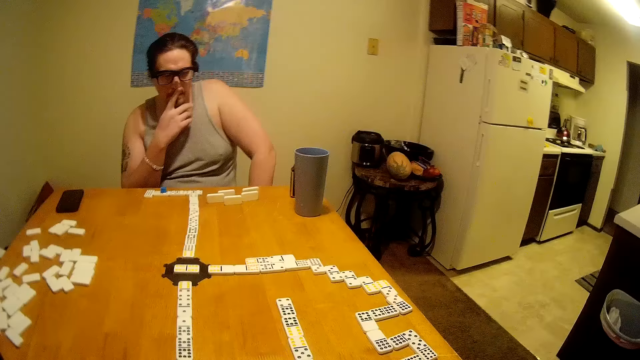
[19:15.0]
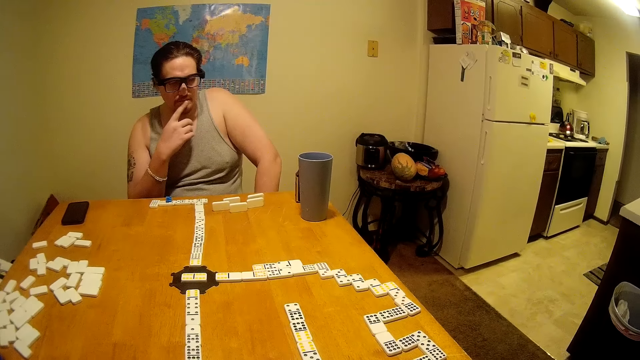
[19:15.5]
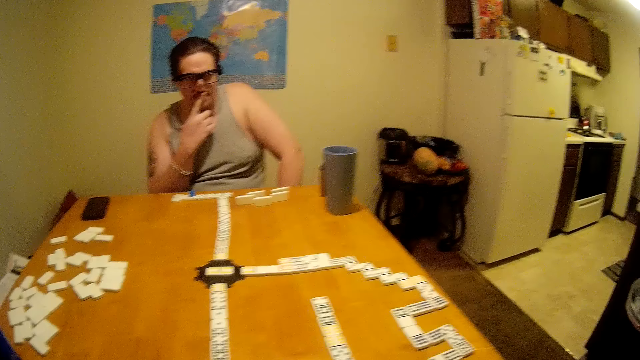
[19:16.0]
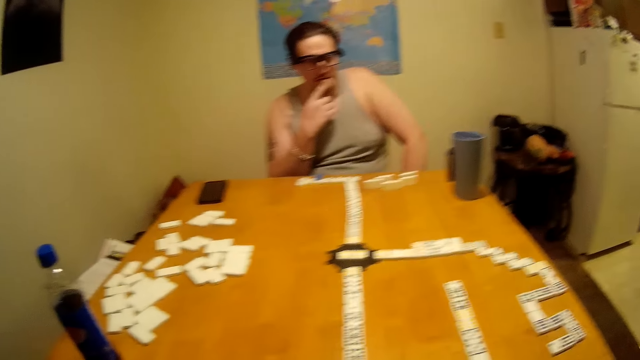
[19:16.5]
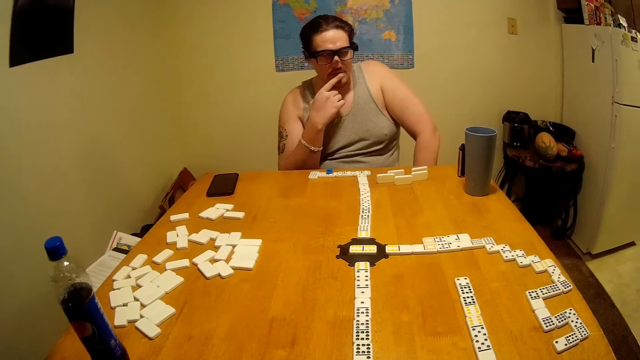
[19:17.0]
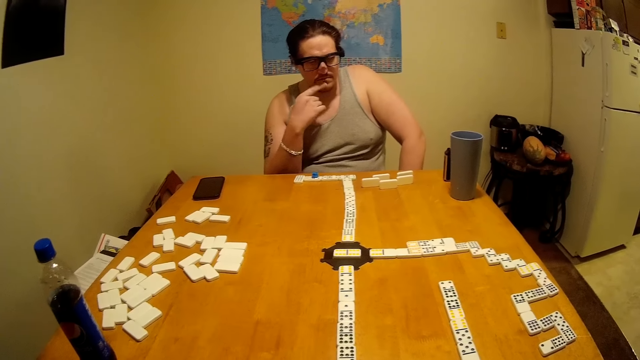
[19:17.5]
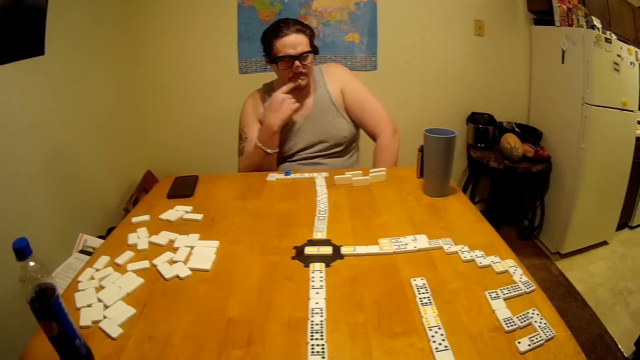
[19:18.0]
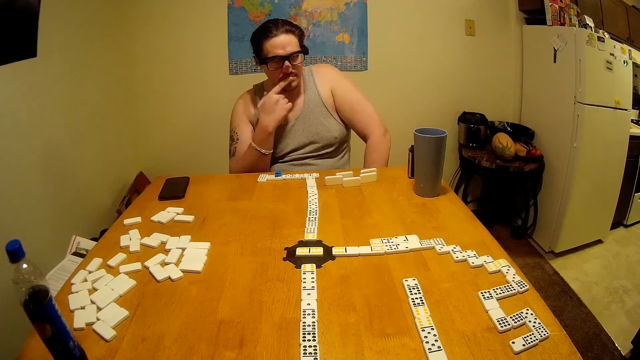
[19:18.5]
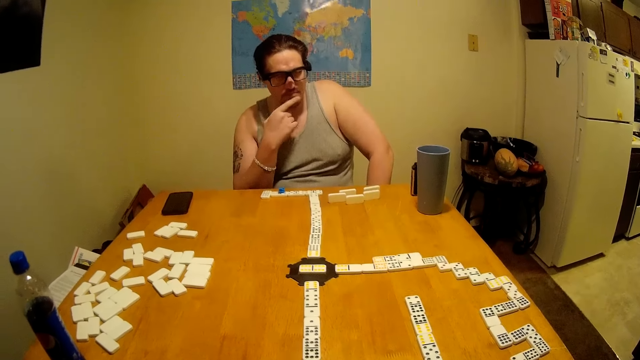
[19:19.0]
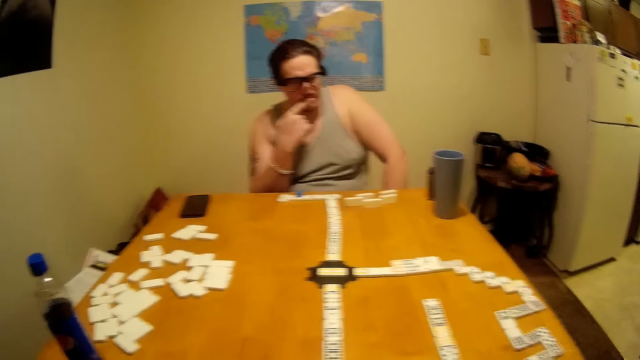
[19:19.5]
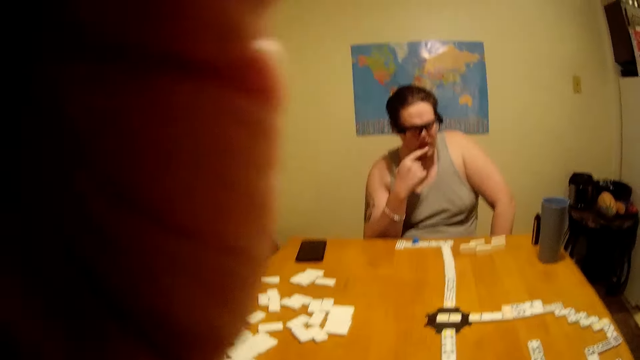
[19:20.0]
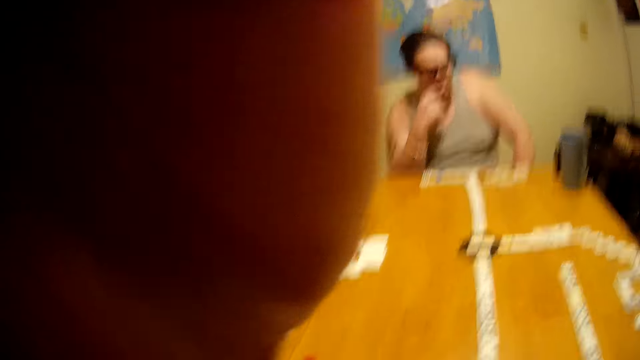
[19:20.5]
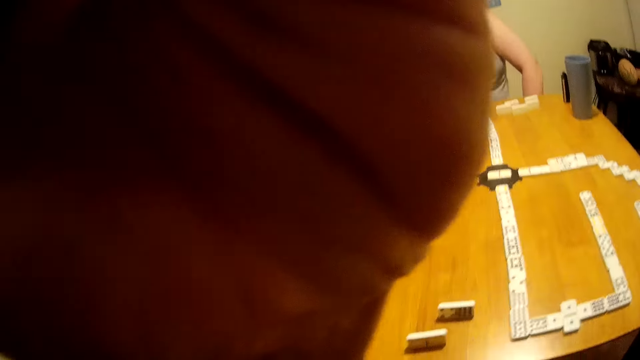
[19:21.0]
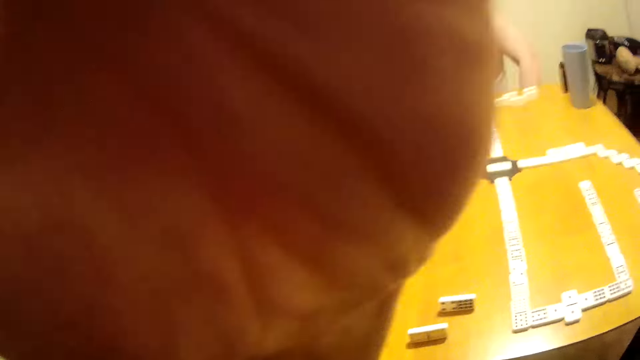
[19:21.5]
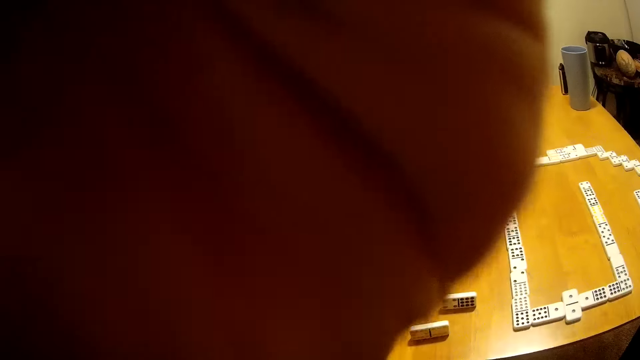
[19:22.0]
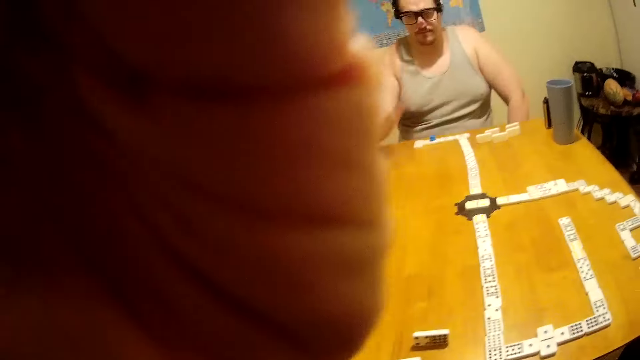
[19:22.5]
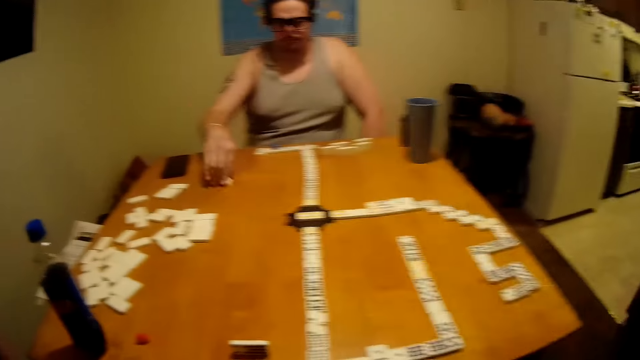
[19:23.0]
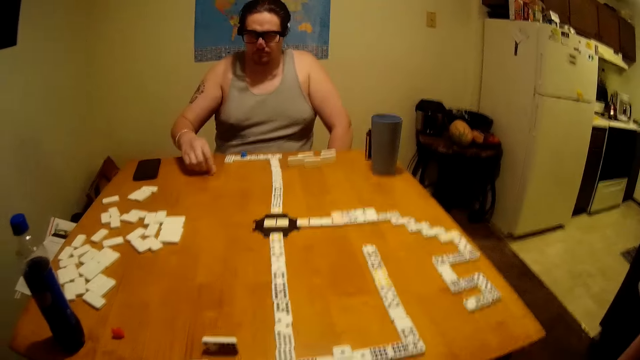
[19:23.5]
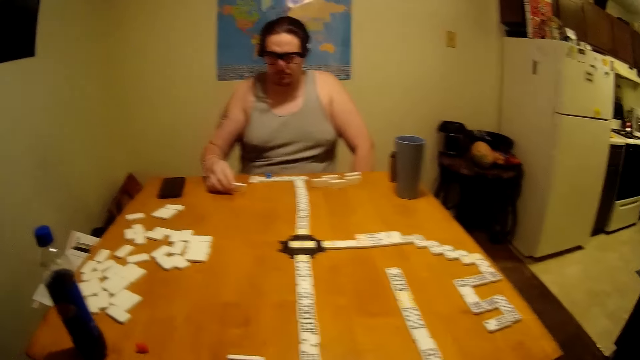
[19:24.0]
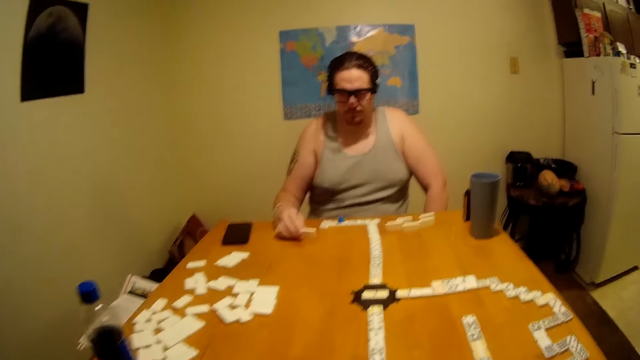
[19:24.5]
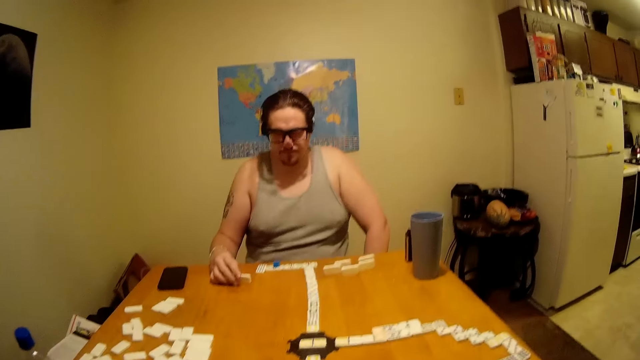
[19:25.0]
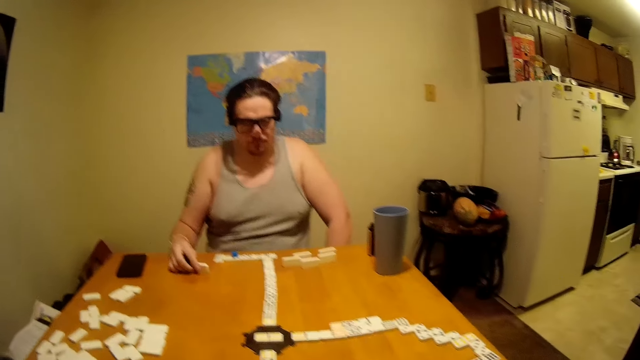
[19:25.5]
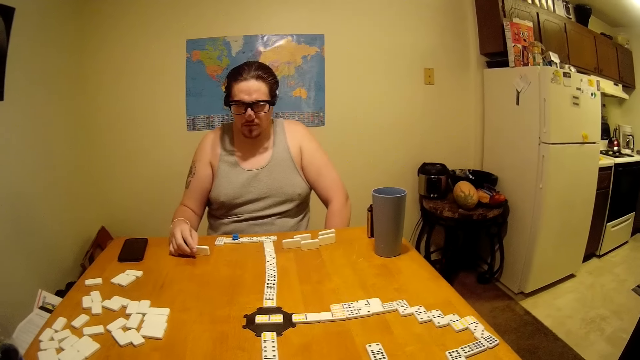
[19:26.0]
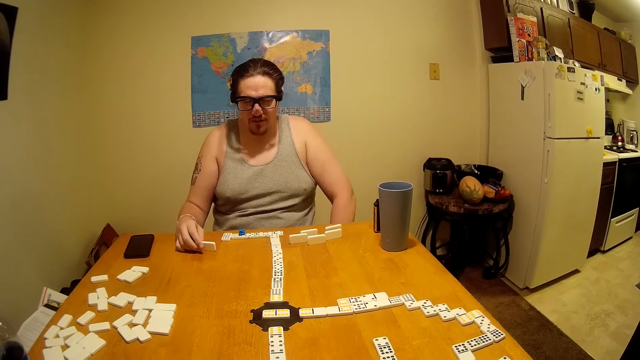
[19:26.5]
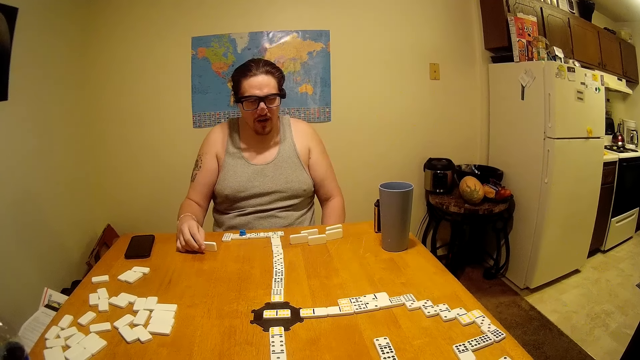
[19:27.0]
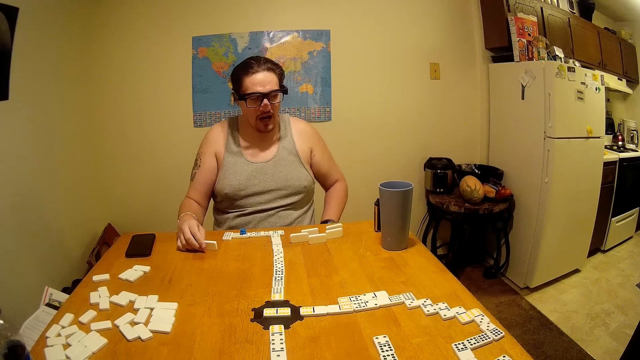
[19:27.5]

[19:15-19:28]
A person rubs his mouth. The camera wearer covers the camera with a hand. The person picks up dominoes.

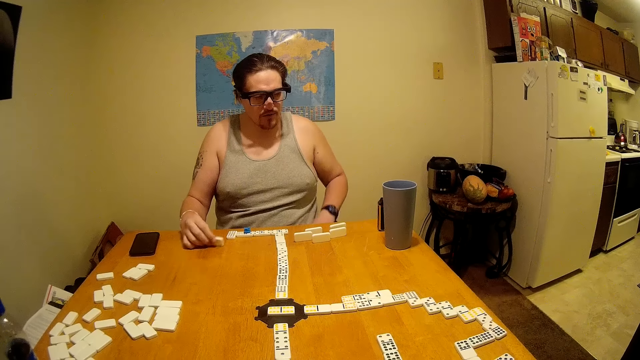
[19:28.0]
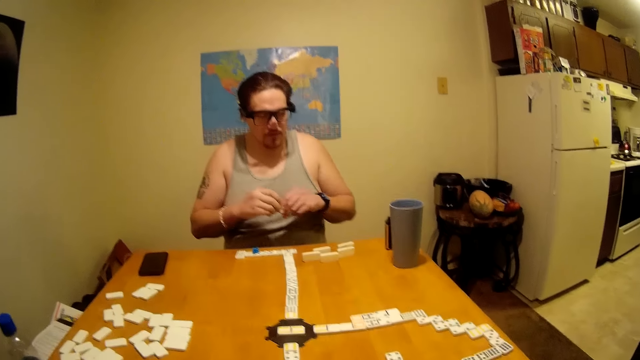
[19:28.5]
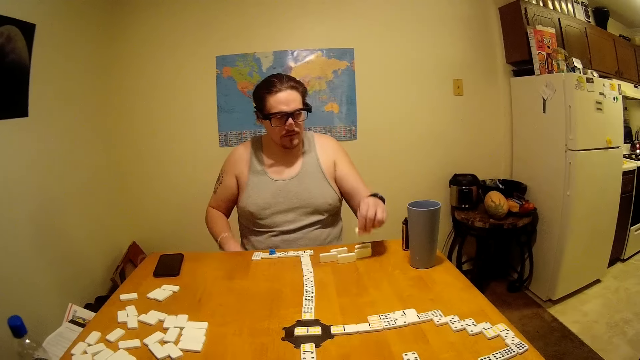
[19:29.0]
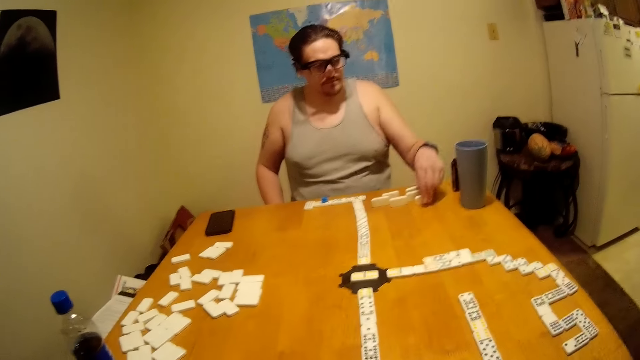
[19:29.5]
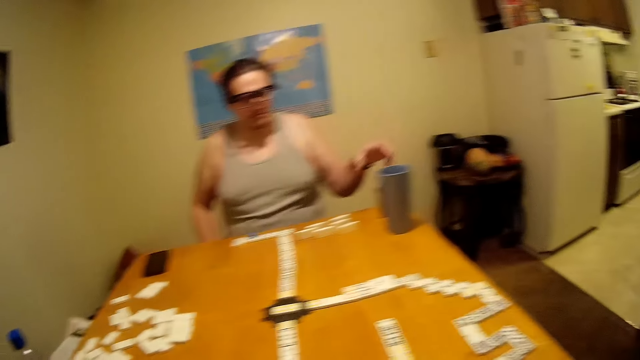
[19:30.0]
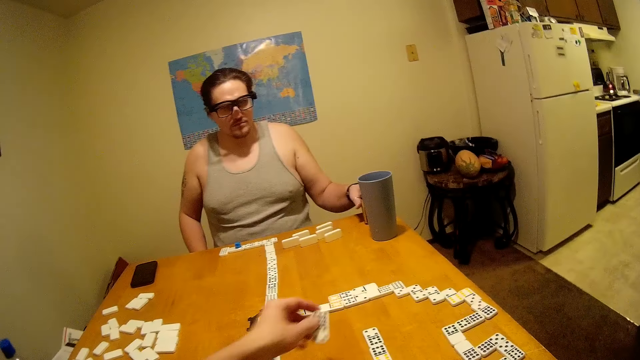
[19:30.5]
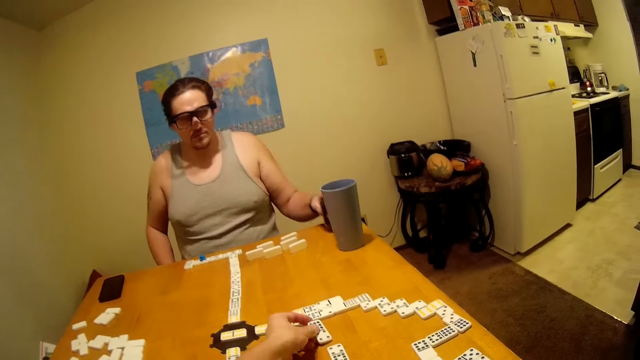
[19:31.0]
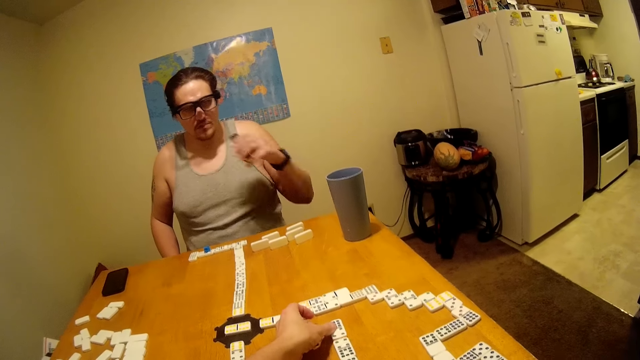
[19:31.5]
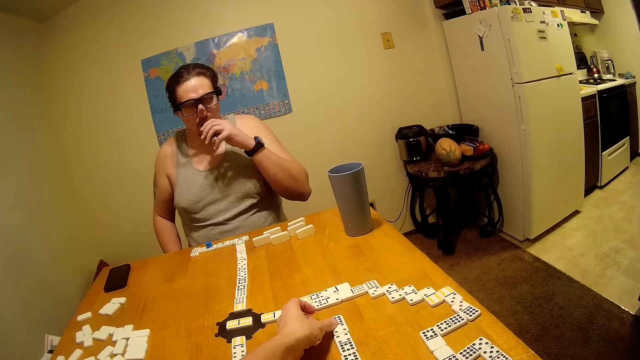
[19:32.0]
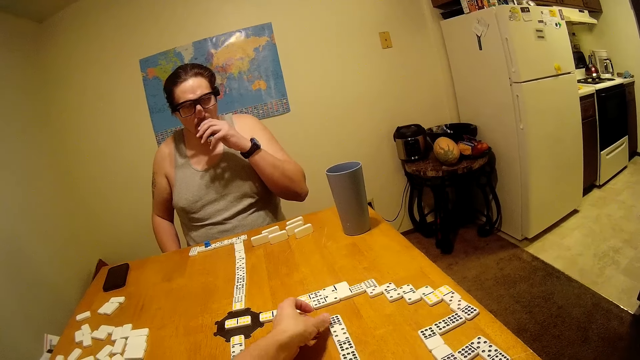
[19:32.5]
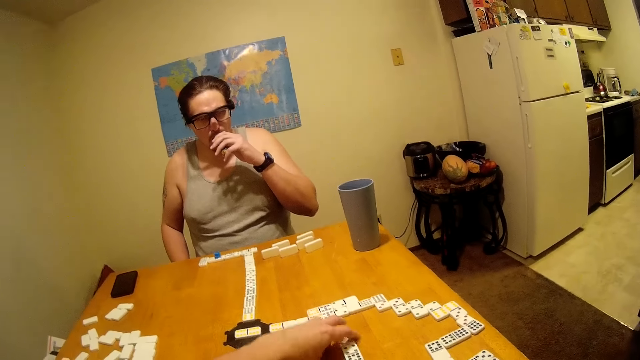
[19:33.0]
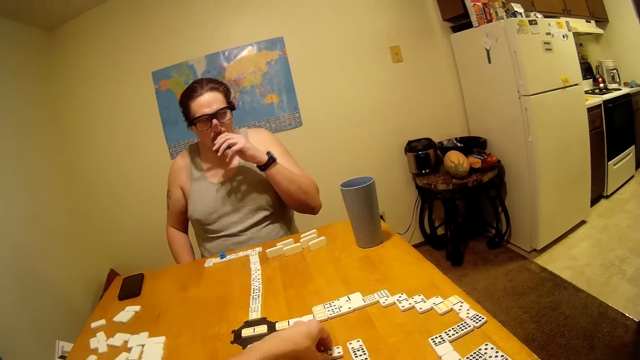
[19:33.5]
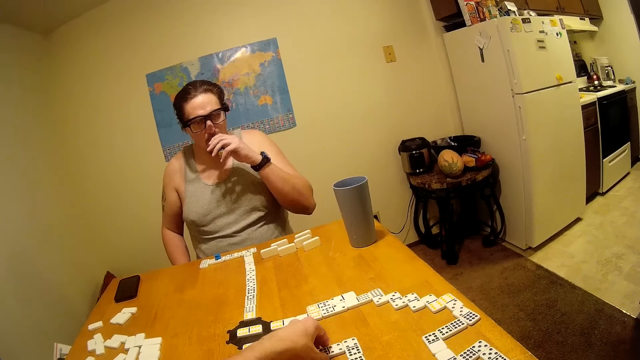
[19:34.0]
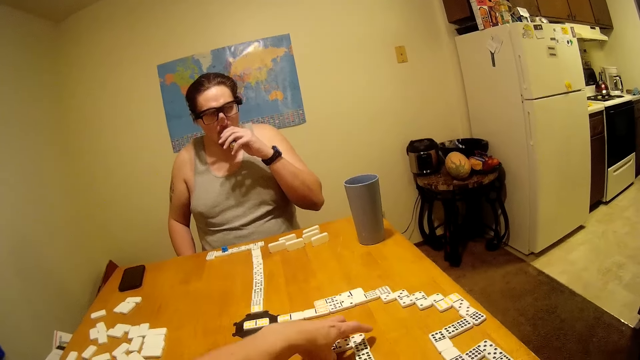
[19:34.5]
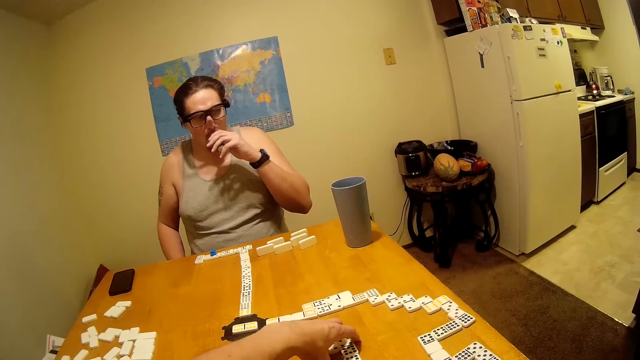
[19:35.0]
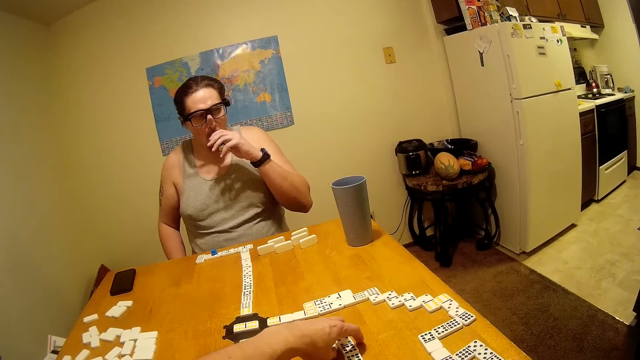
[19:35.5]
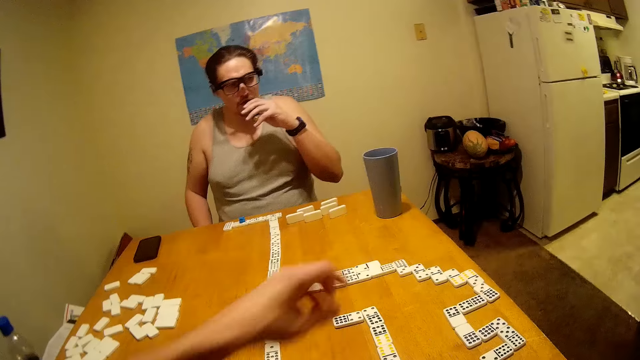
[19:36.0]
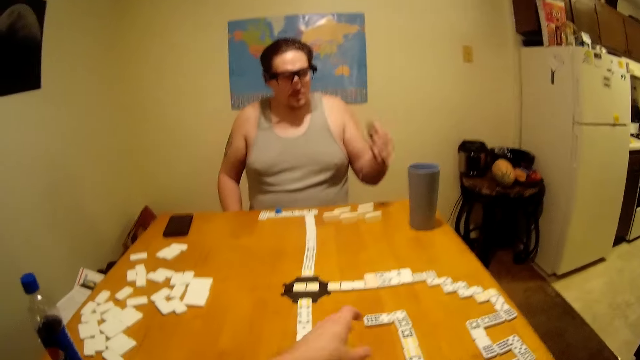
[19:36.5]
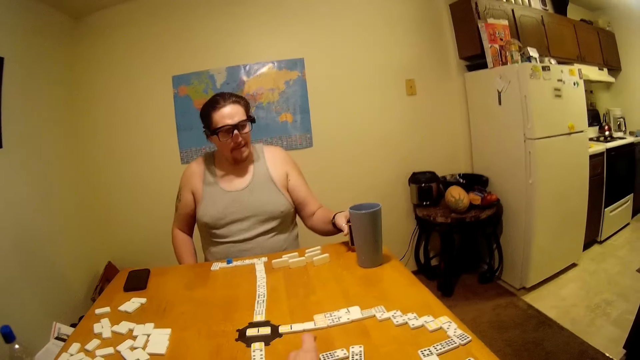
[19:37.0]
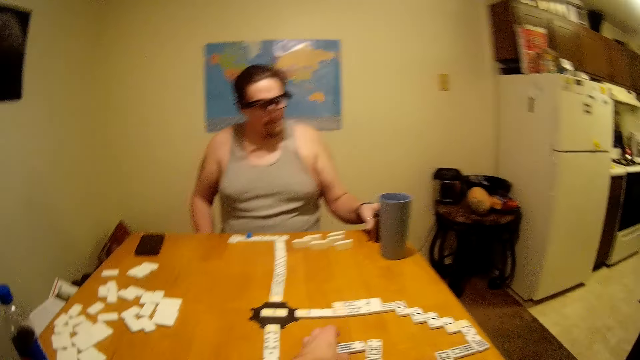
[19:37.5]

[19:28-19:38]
A person places aside dominoes. The camera wearer plays the dominoes and talks. The person smokes.
